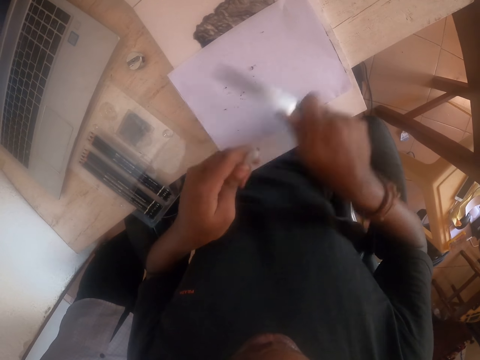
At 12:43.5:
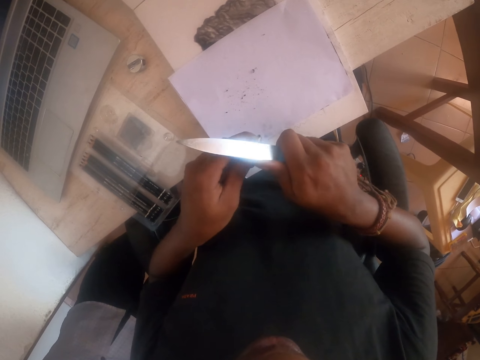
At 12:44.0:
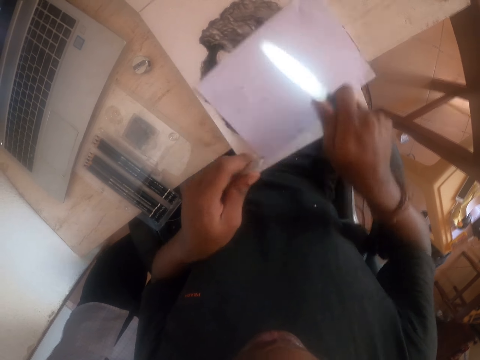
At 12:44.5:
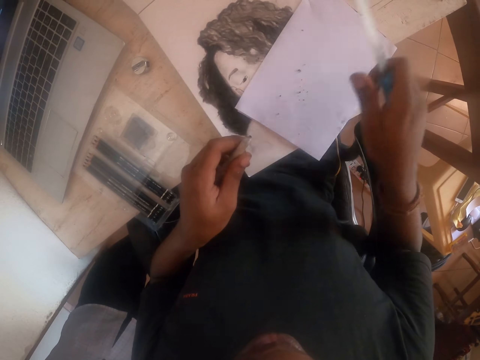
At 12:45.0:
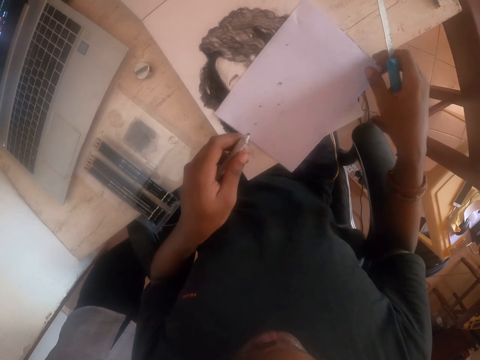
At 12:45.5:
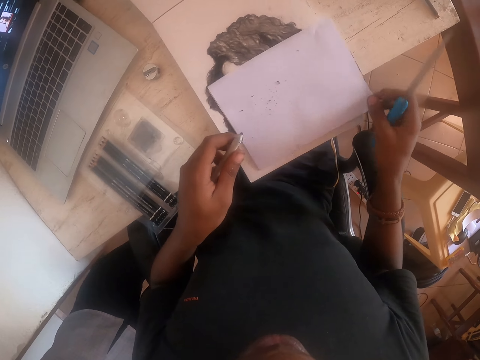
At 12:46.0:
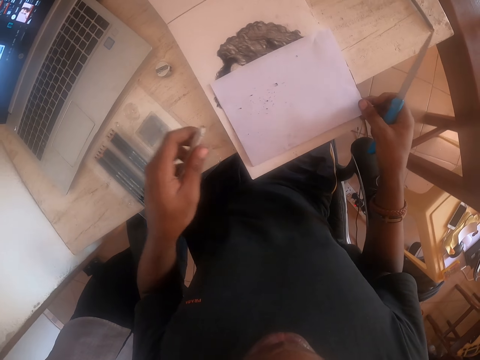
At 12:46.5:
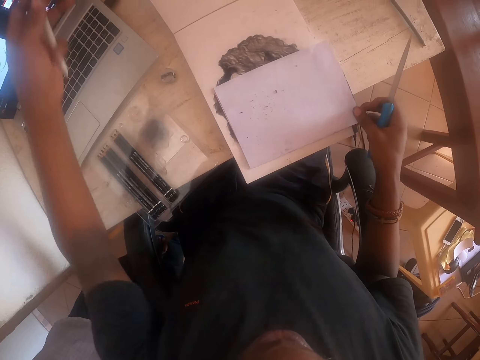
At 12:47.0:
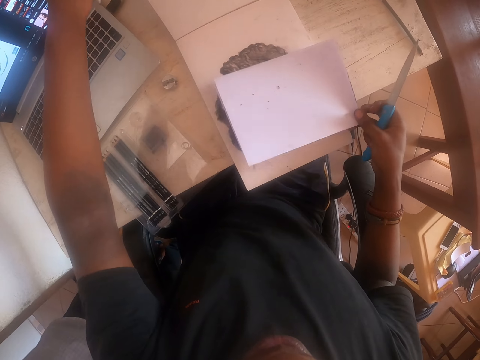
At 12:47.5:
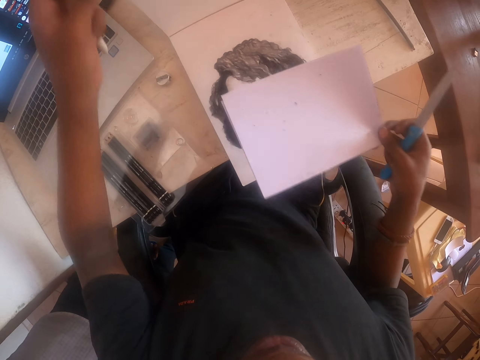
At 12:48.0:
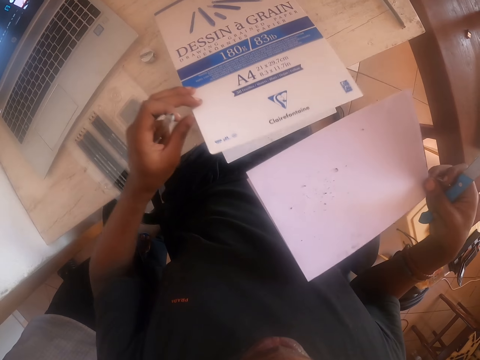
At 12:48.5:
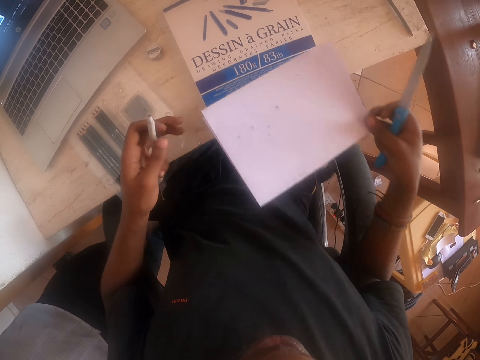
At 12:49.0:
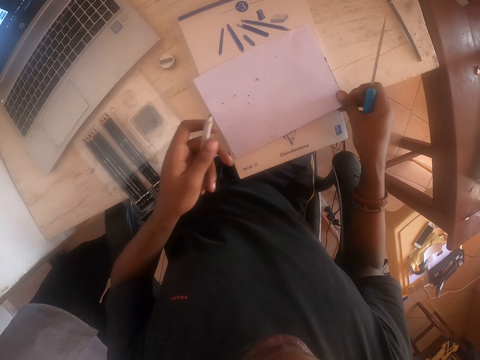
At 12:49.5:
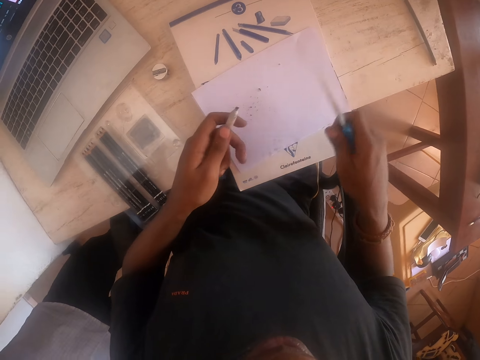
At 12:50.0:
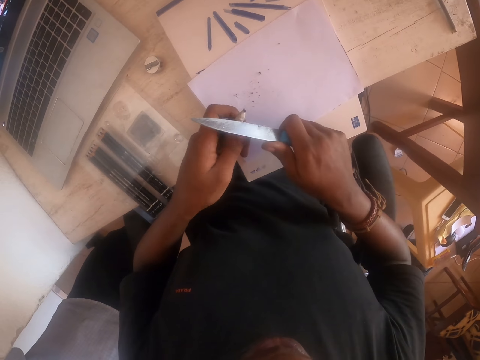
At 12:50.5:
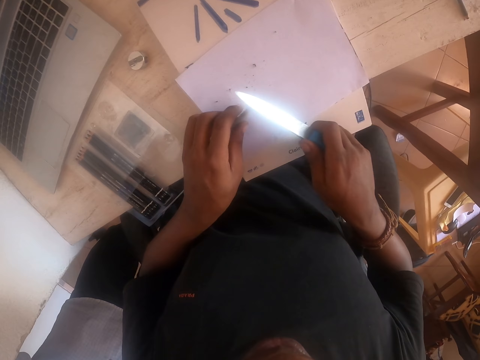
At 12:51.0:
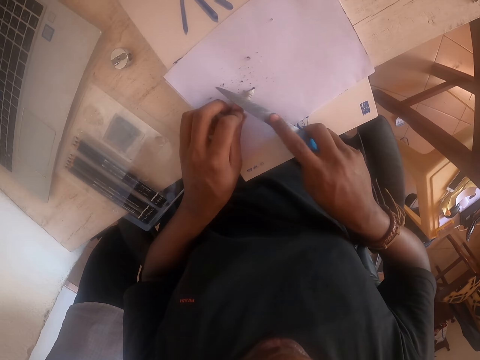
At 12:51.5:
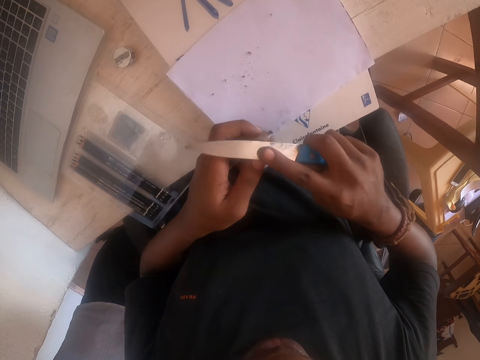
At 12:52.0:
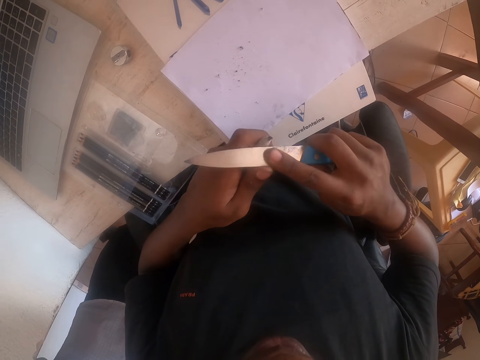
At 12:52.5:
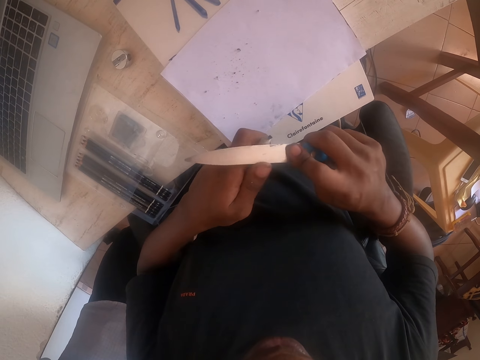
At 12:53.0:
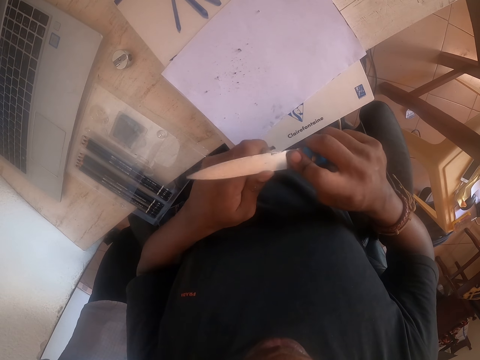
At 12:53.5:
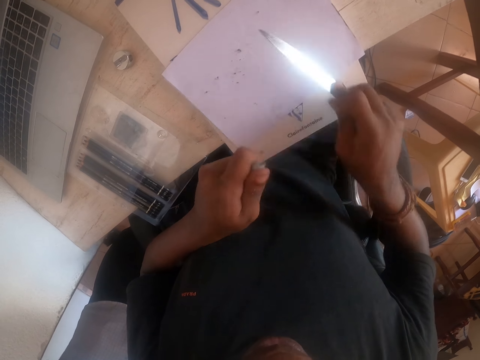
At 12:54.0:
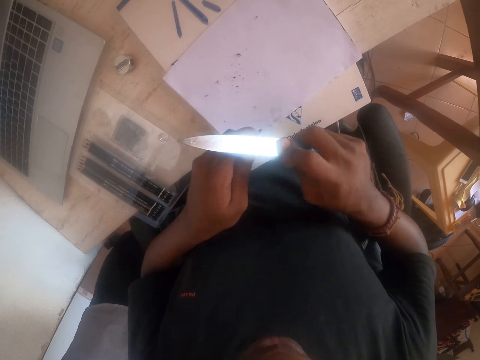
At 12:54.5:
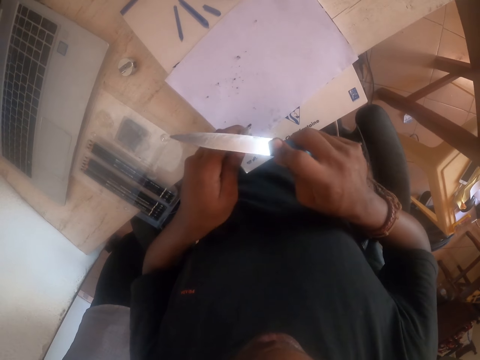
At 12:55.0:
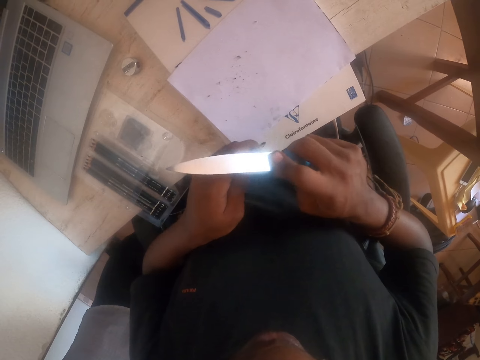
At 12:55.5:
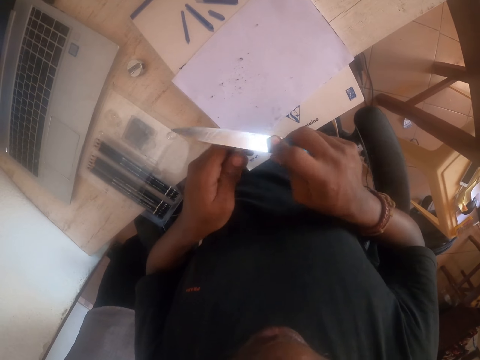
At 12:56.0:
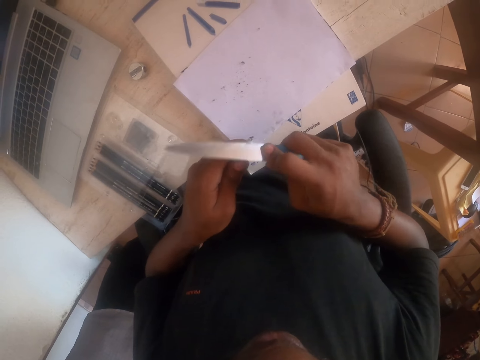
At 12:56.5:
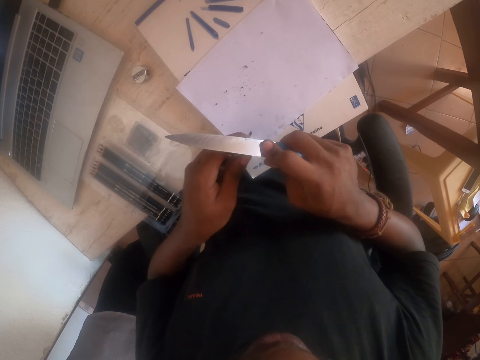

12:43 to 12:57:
The camera wearer sharpens the pencil with a knife. They move both hands. They lift the paper. They close the drawing book. They move the paper. They place the paper on the drawing book. They move the knife. They move the drawing pen. They sharpen the drawing pen with the knife.

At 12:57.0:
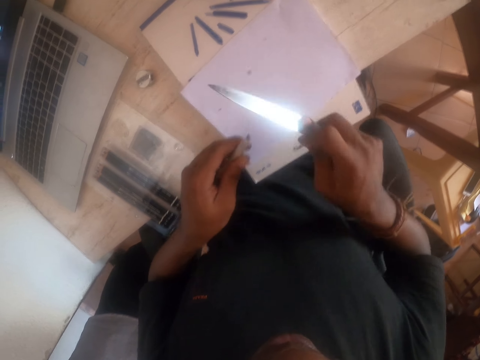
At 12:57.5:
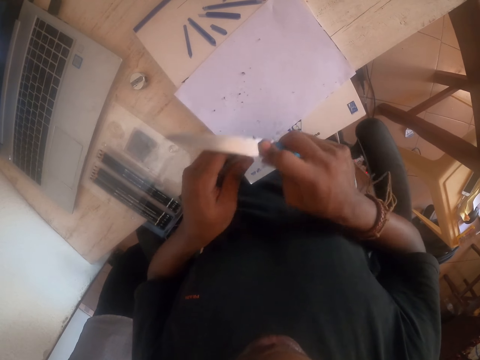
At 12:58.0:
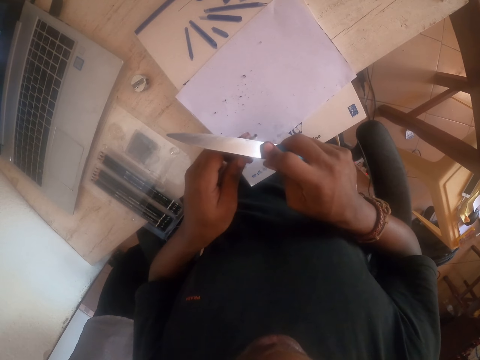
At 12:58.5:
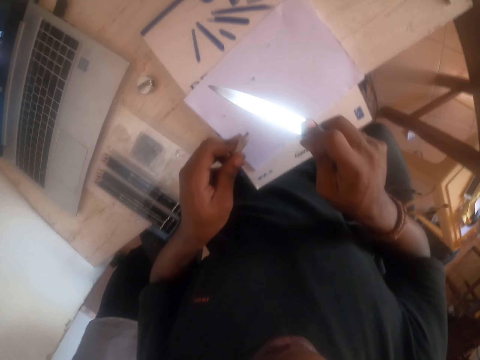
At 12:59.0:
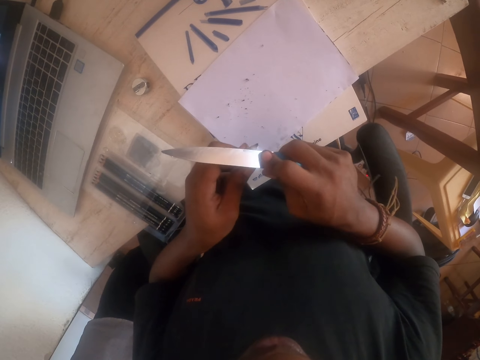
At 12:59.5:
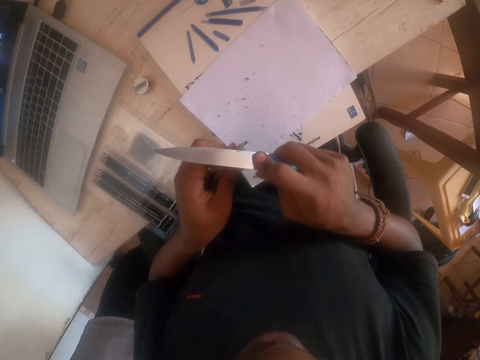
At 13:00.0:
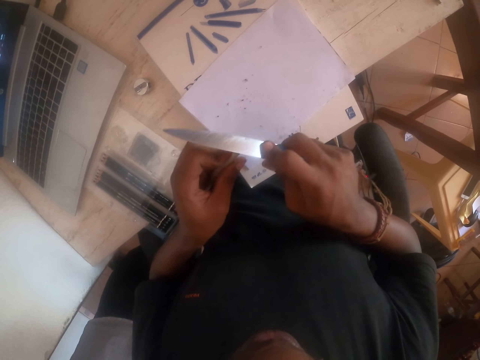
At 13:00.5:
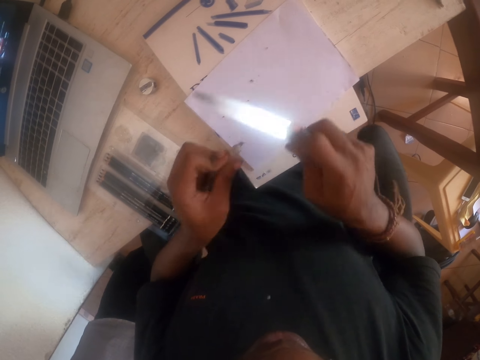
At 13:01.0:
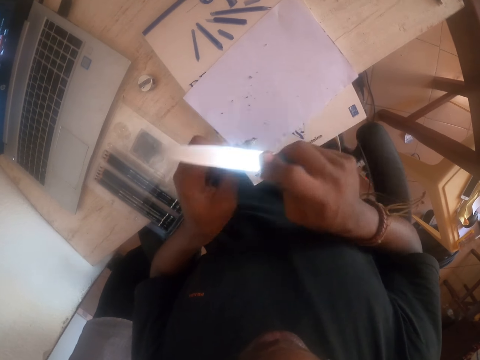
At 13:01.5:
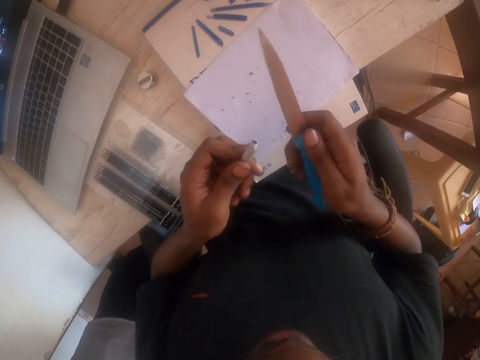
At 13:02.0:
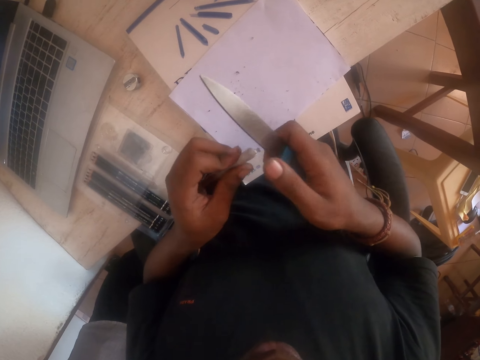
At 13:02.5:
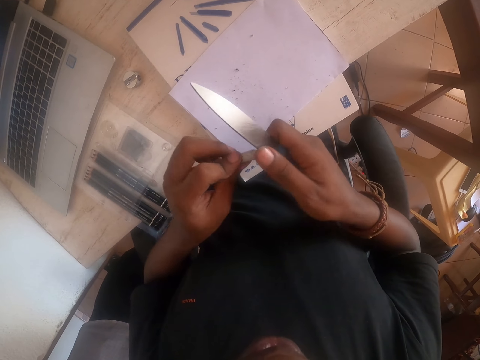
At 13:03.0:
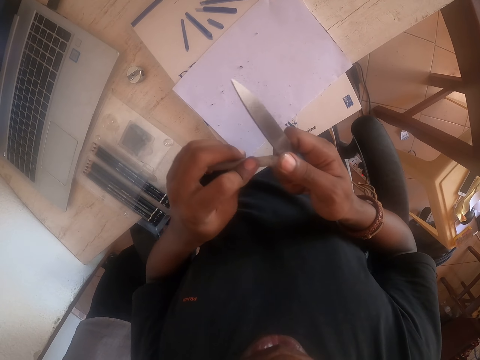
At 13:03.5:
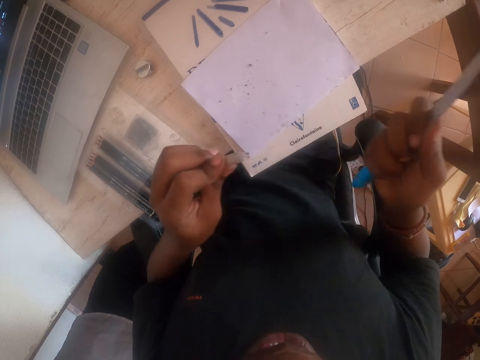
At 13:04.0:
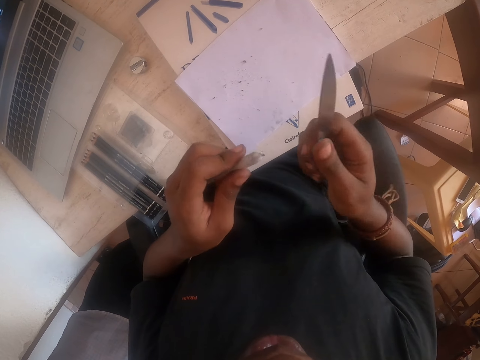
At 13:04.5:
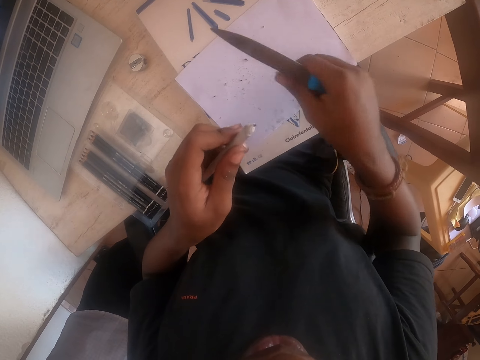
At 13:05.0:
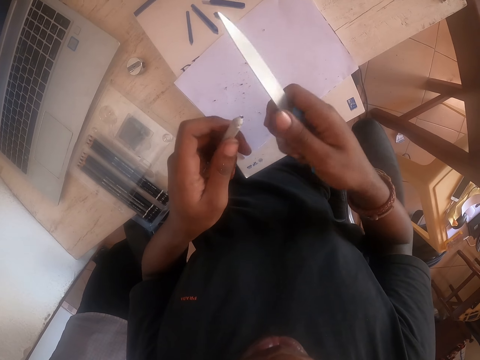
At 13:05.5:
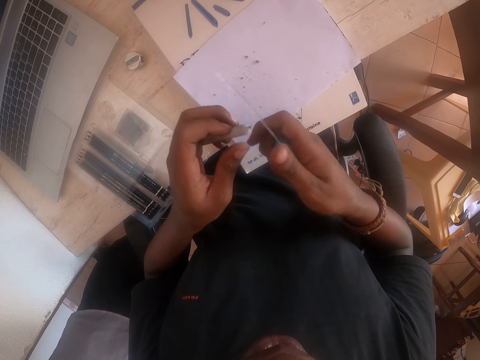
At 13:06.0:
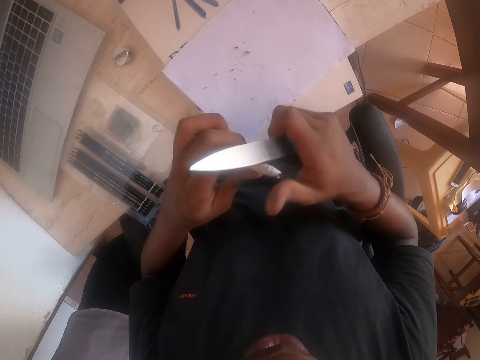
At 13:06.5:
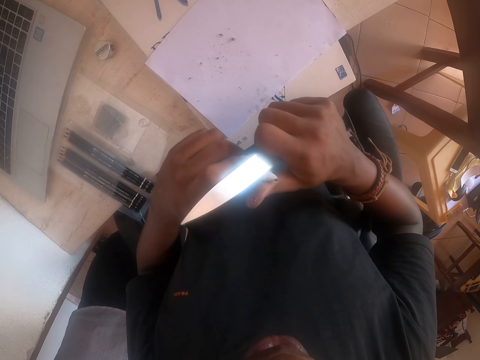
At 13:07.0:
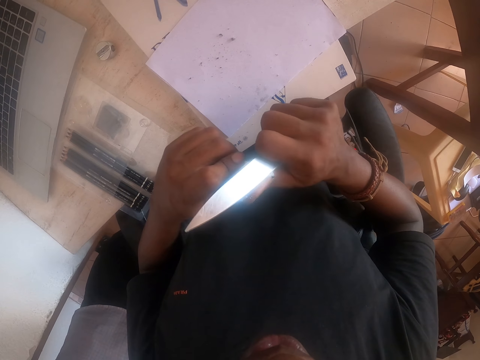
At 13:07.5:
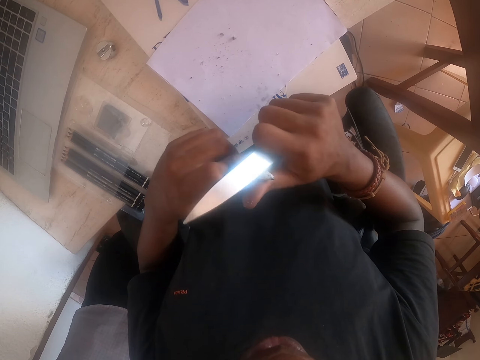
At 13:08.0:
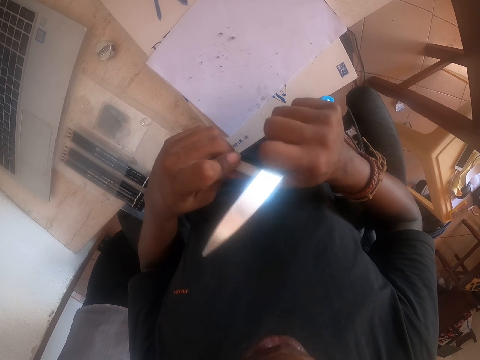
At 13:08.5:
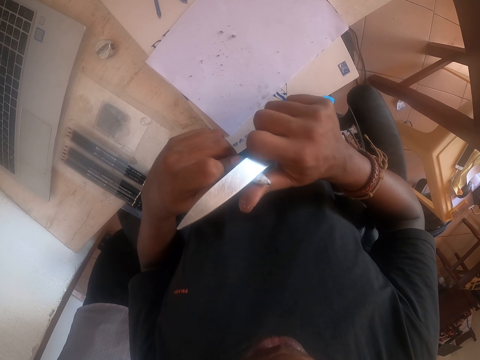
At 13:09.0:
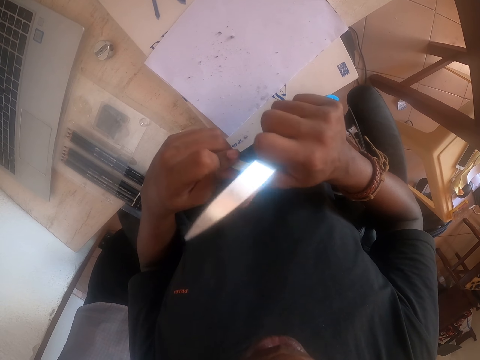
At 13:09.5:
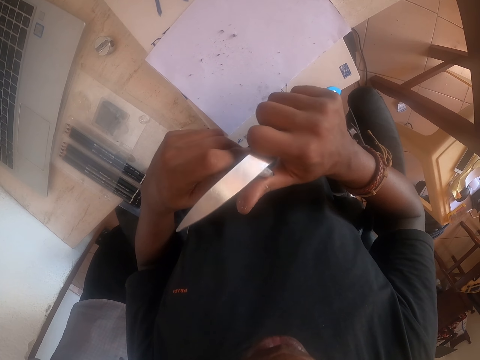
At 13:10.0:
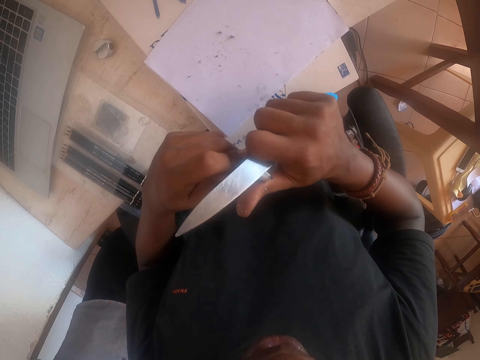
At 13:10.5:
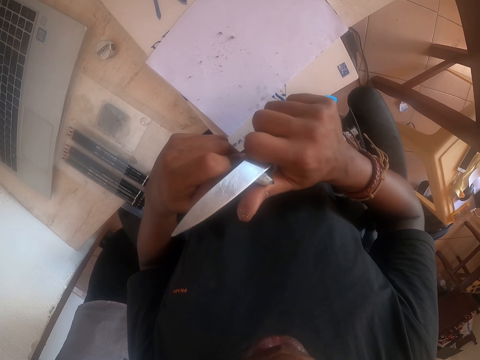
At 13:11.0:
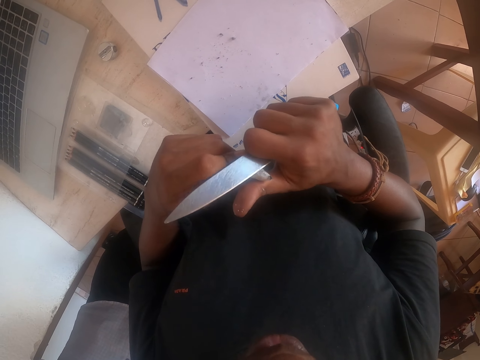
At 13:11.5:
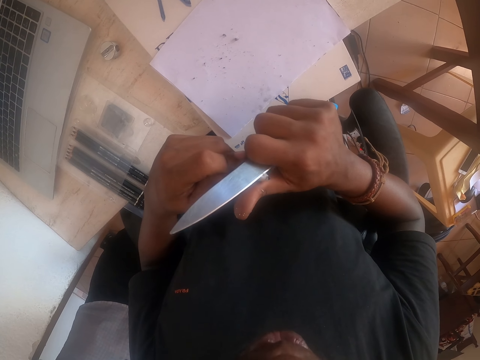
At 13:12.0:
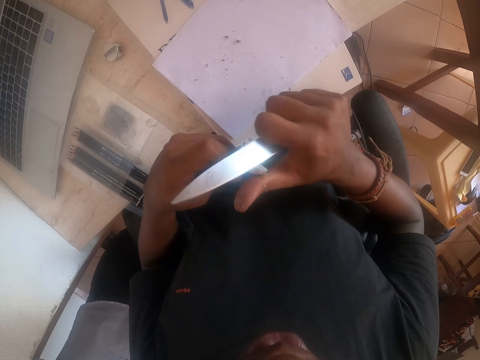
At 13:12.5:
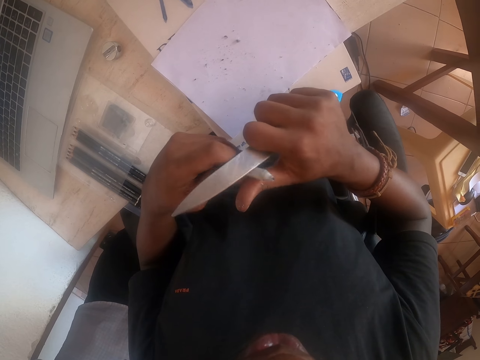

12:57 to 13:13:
The camera wearer turns the knife. They sharpen the drawing pen with the knife. They move the knife. They sharpen the drawing pen with the knife.
